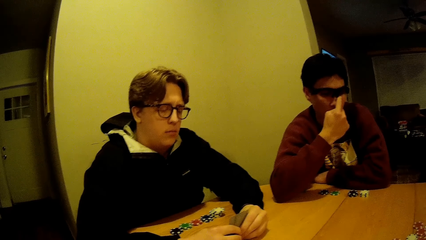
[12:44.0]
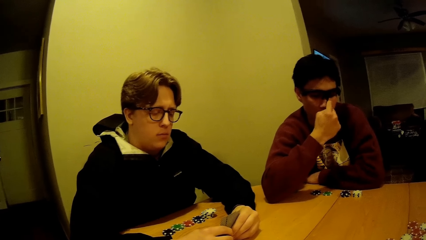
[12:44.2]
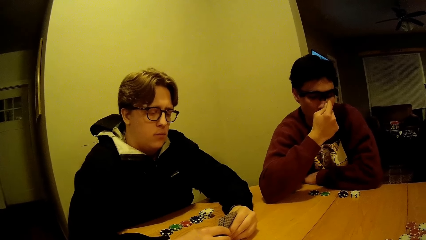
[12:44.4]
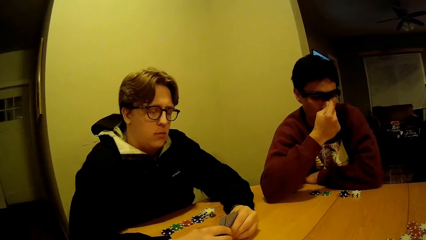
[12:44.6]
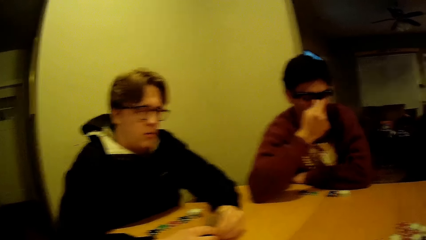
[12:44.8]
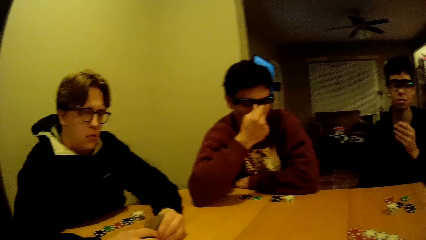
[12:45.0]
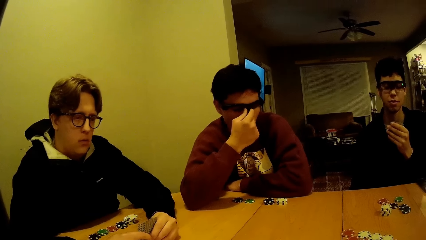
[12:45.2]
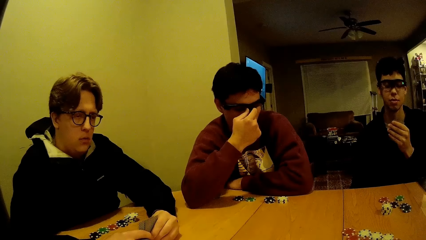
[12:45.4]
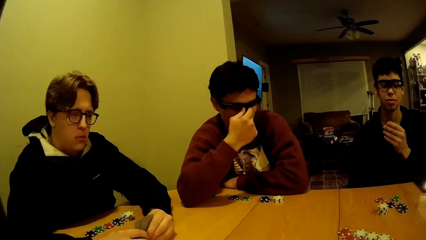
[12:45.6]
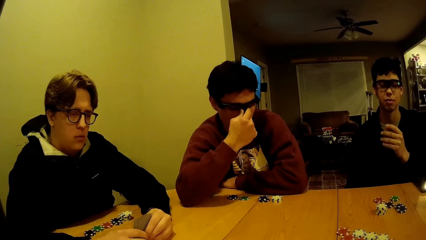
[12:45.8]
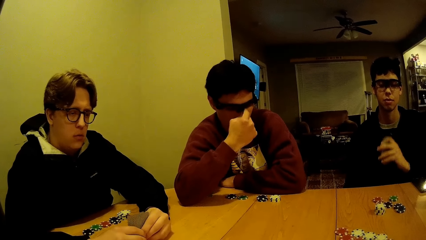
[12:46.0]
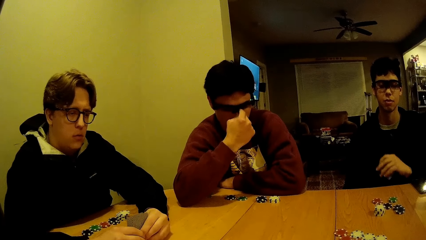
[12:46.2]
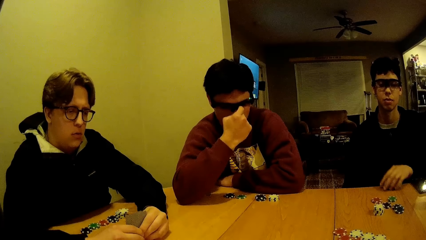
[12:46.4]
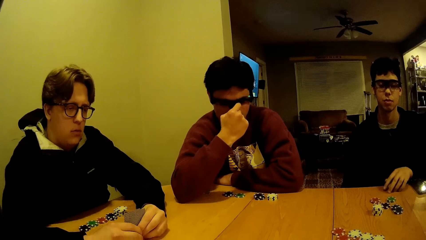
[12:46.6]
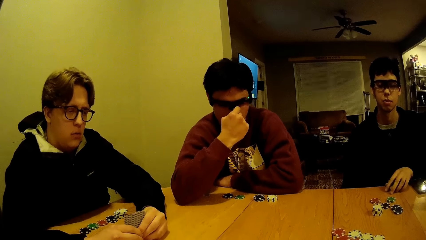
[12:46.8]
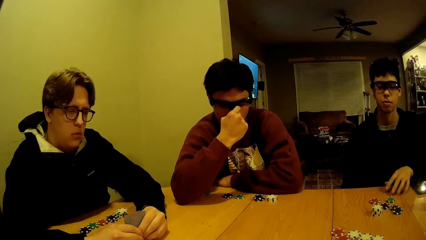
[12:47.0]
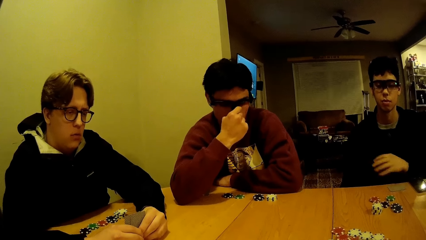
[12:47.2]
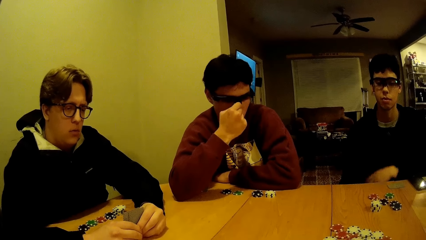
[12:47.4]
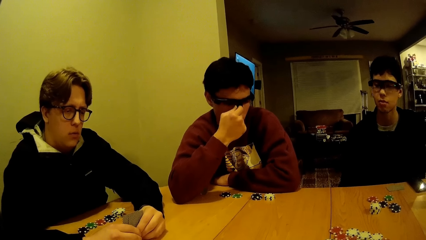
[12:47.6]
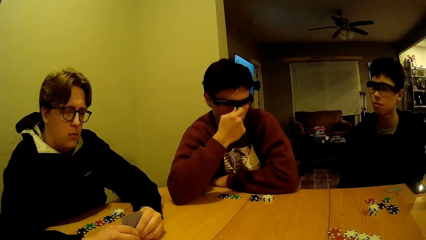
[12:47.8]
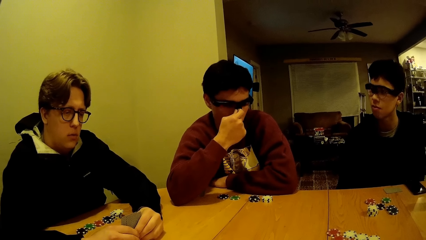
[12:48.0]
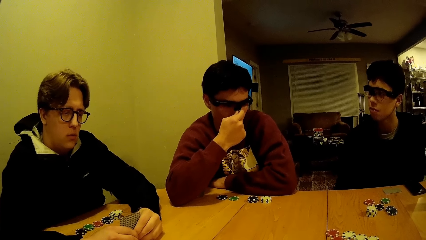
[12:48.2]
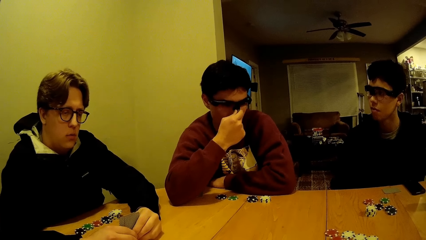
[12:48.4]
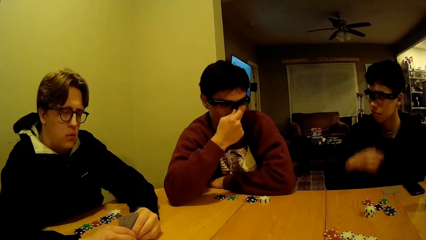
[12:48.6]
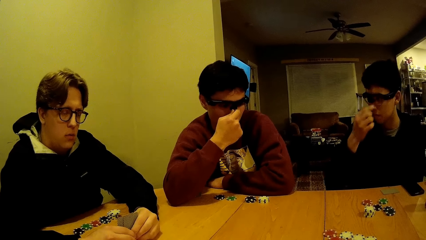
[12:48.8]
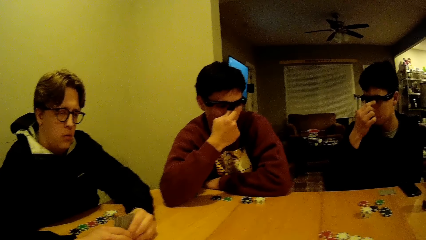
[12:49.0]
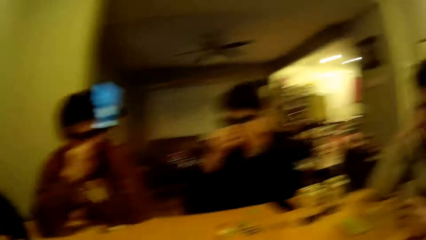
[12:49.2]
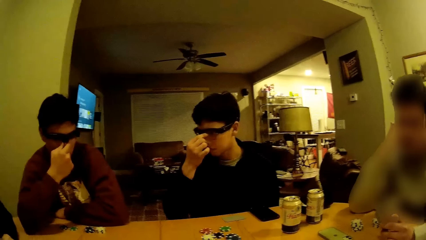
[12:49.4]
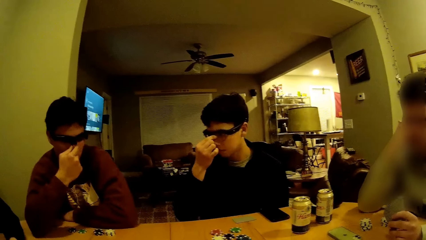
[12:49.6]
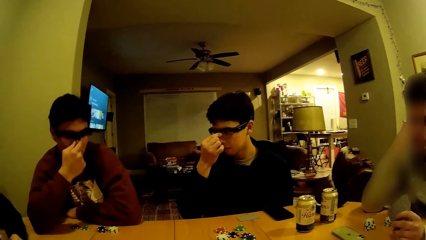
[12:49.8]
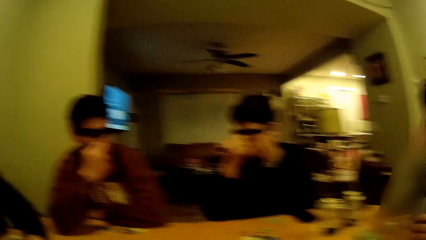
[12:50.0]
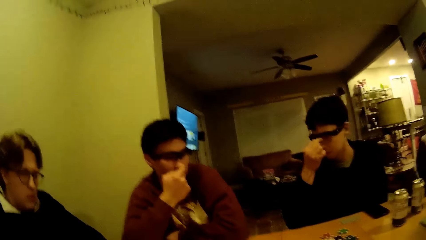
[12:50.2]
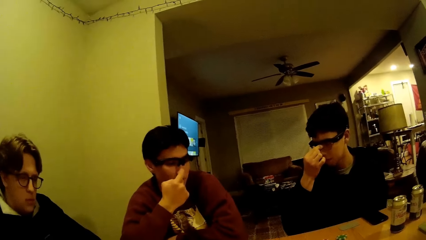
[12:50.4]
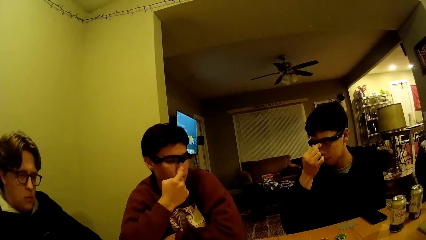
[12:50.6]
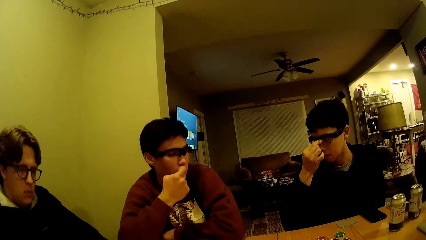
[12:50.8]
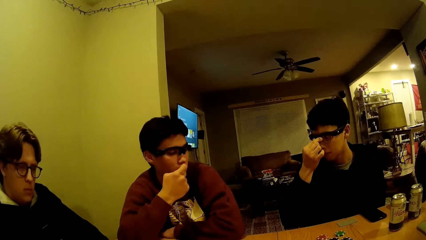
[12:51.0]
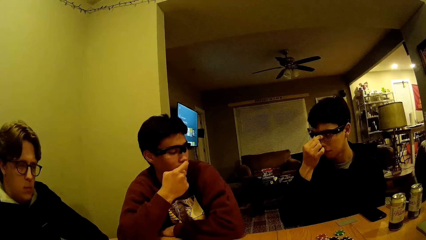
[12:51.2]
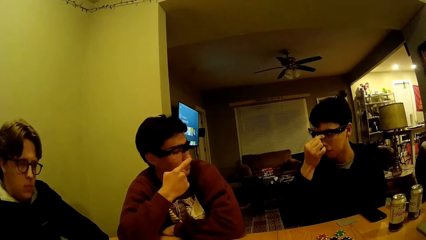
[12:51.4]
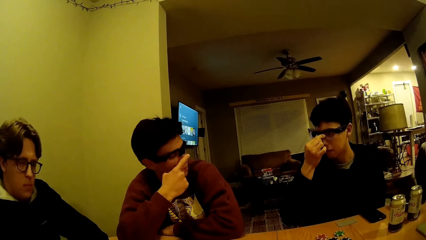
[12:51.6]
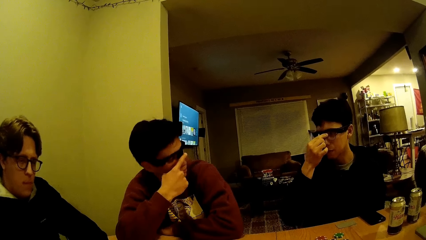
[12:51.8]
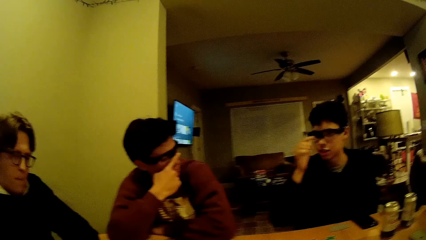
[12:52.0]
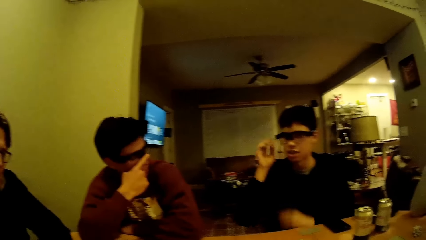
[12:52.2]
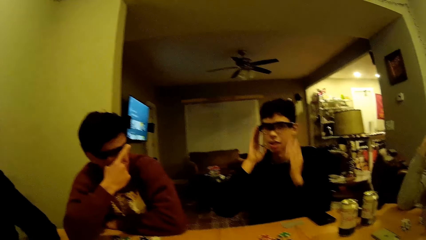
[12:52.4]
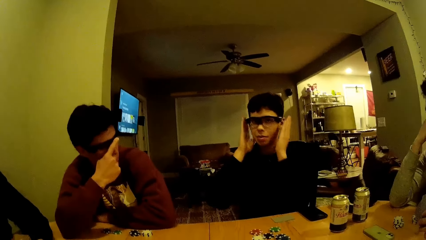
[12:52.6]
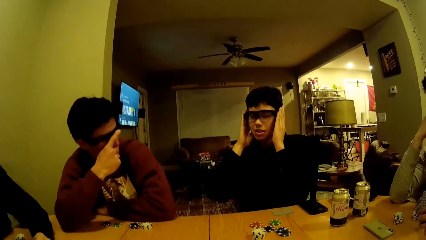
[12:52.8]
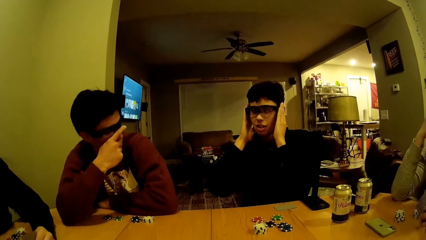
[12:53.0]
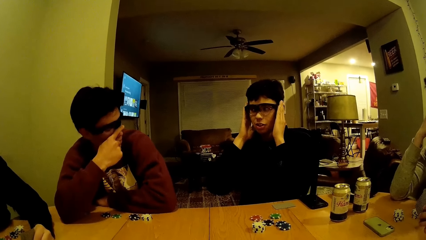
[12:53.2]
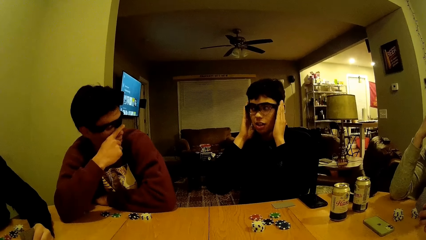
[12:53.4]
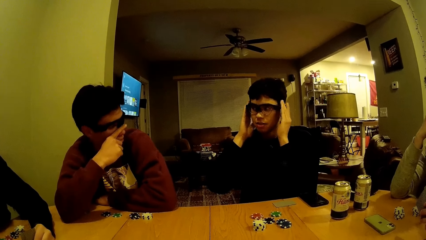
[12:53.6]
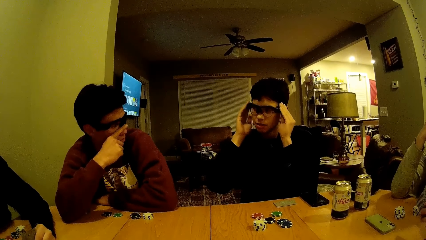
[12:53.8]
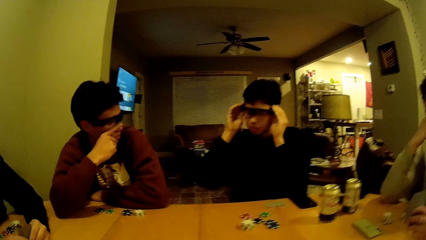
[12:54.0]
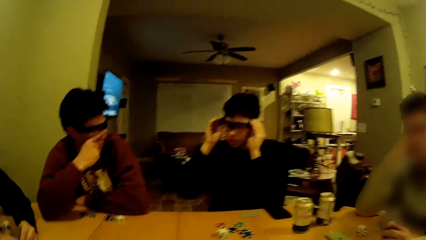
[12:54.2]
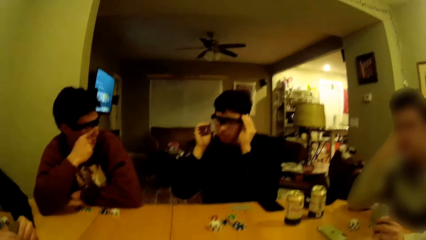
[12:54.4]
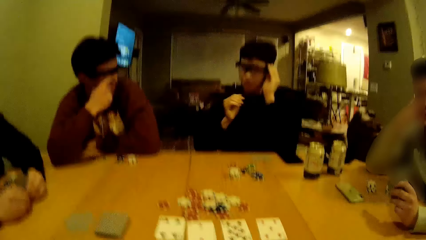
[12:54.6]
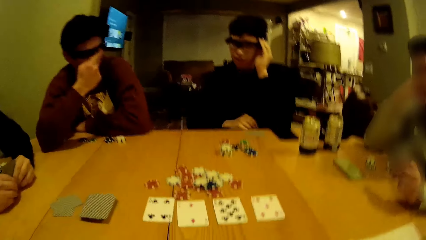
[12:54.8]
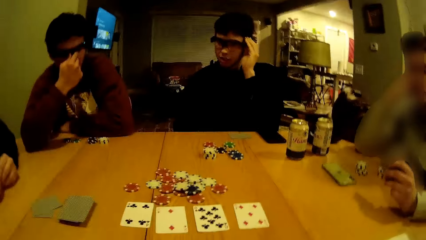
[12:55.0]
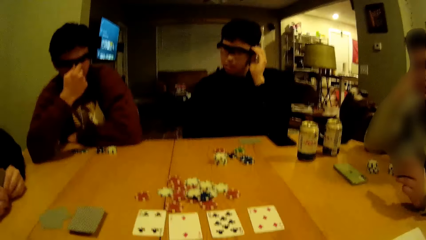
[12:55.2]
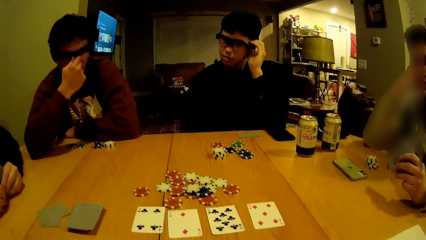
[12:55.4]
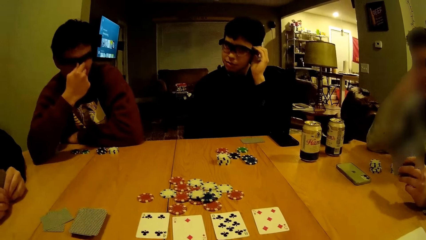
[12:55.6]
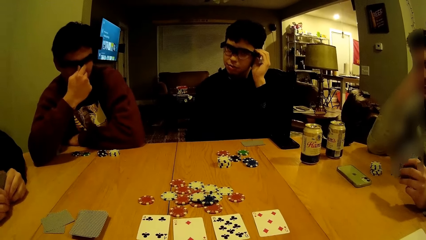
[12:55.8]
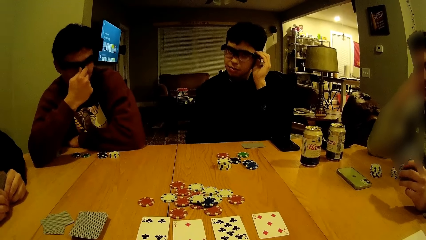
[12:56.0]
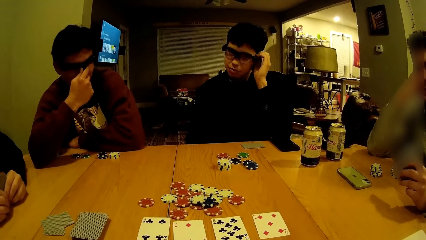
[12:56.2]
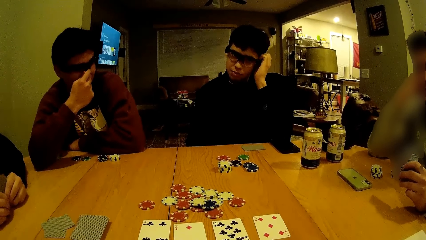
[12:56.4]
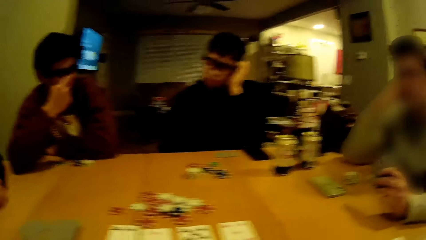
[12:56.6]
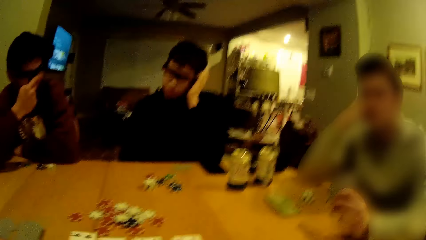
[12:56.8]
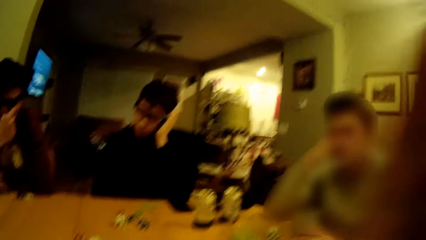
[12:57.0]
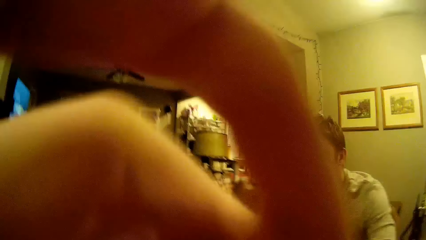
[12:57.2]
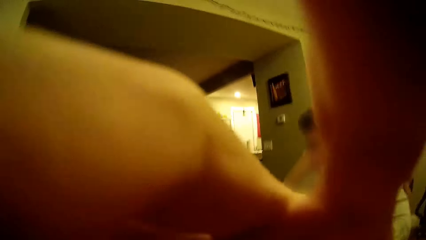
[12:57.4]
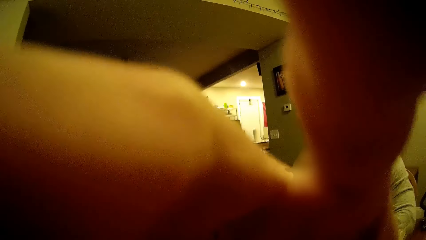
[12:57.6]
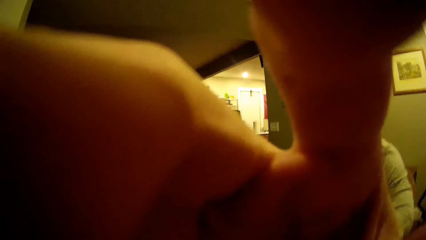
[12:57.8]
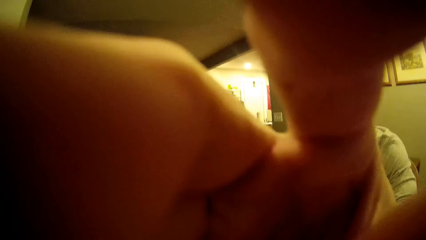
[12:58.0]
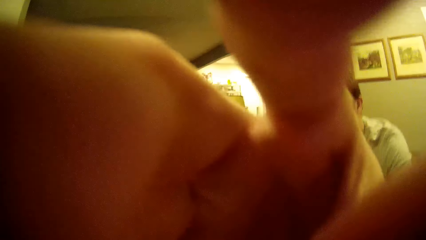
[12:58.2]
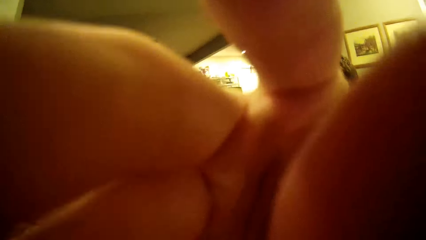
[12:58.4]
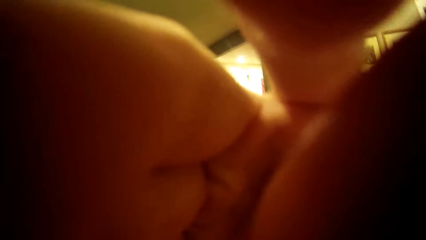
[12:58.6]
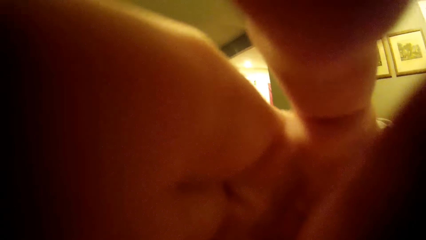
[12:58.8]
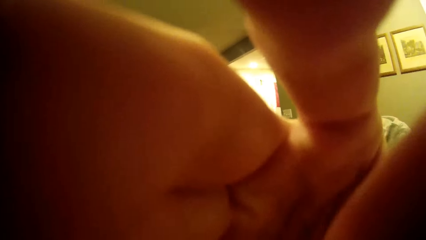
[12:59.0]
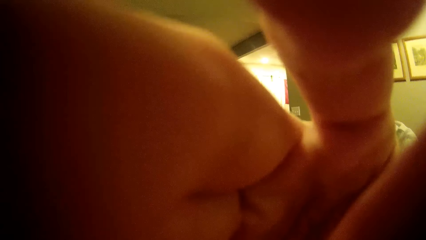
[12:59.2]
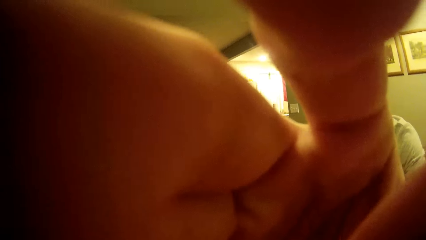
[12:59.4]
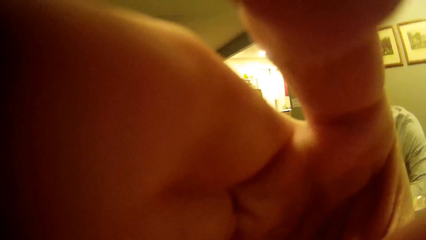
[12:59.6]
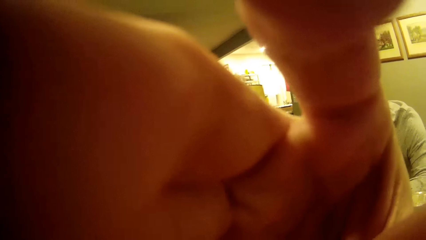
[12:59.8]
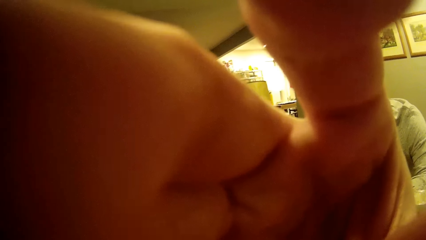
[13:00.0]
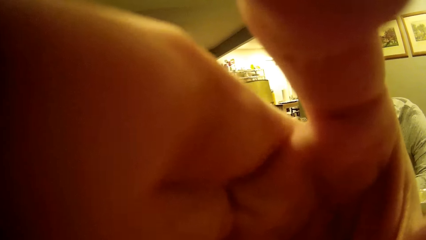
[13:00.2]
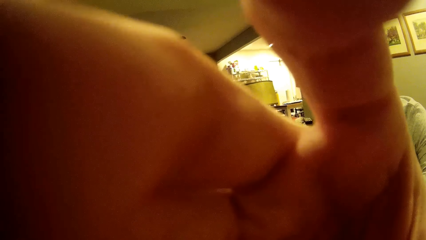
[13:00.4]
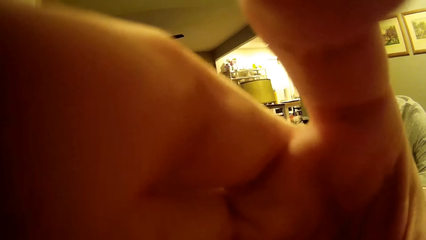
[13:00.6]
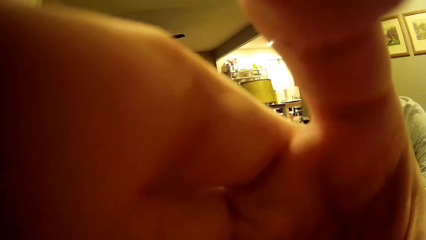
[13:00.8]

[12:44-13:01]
The camera wearer explains to a man. The man drops the cards on the table with his left hand, adjusts the glasses on his face with his right hand, and adjusts the glasses on his face with both of his hands. The camera wearer adjusts the glasses on his face with his right hand. He touches the camera.
